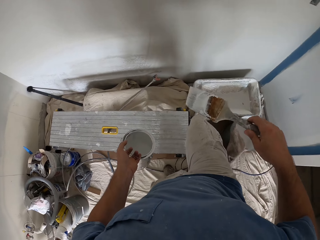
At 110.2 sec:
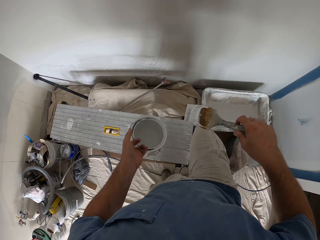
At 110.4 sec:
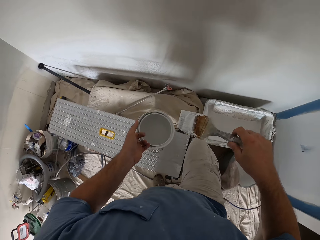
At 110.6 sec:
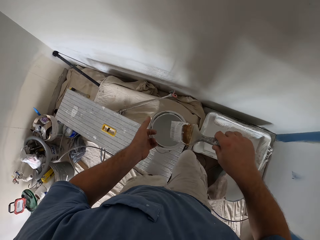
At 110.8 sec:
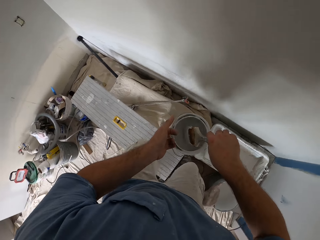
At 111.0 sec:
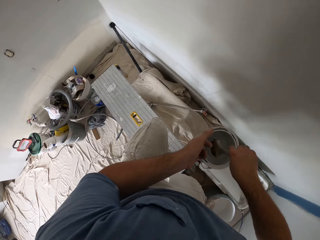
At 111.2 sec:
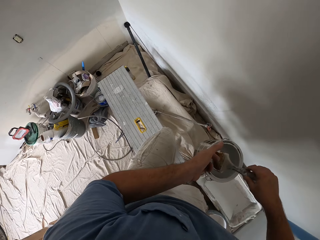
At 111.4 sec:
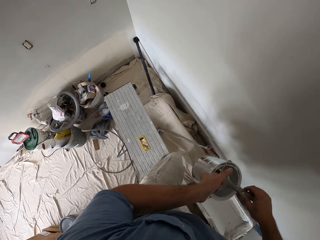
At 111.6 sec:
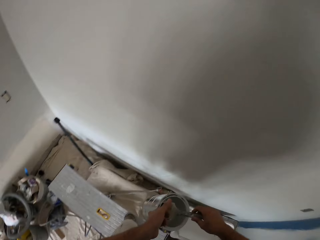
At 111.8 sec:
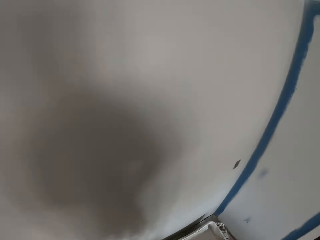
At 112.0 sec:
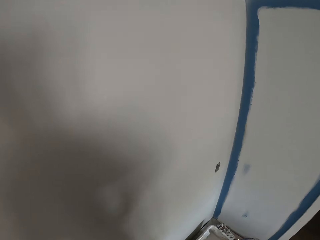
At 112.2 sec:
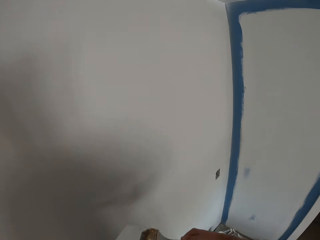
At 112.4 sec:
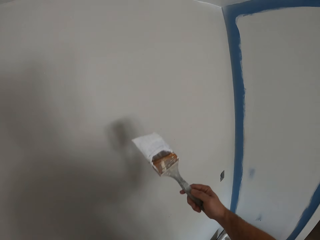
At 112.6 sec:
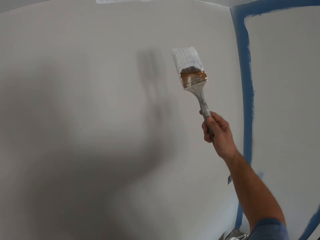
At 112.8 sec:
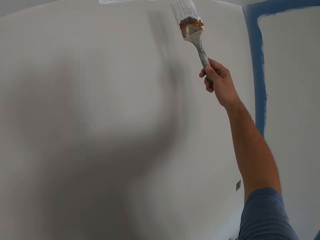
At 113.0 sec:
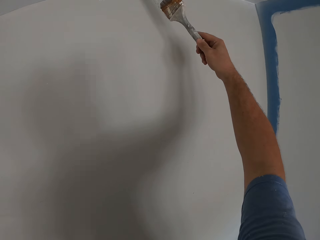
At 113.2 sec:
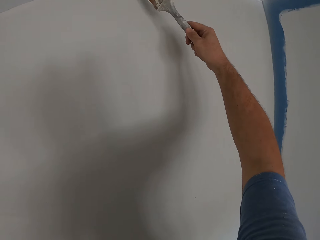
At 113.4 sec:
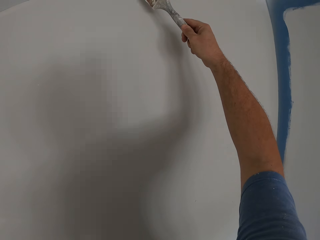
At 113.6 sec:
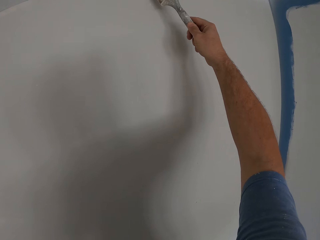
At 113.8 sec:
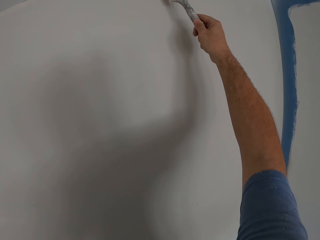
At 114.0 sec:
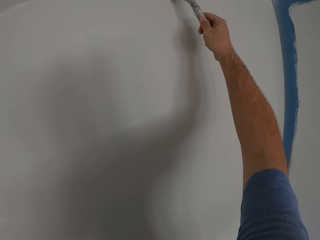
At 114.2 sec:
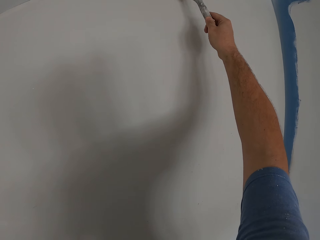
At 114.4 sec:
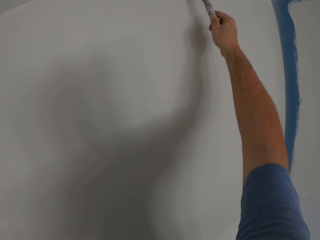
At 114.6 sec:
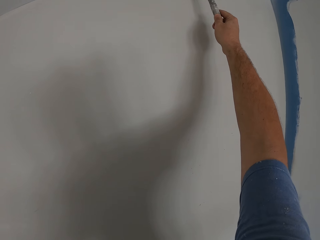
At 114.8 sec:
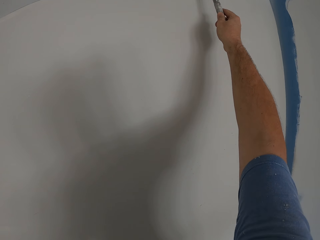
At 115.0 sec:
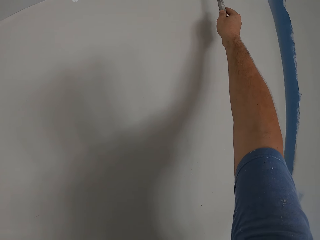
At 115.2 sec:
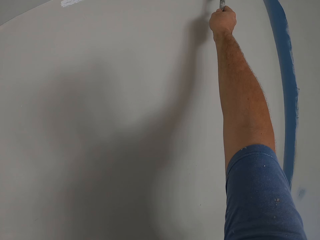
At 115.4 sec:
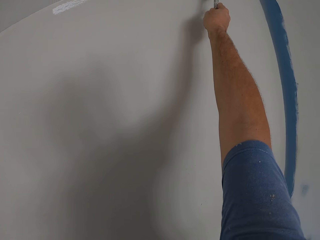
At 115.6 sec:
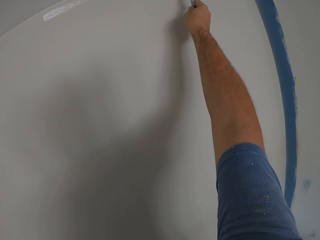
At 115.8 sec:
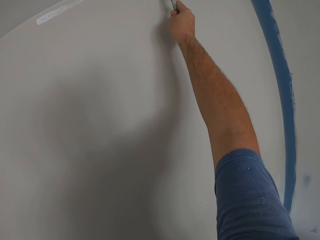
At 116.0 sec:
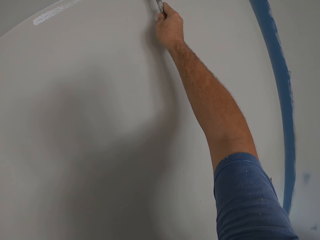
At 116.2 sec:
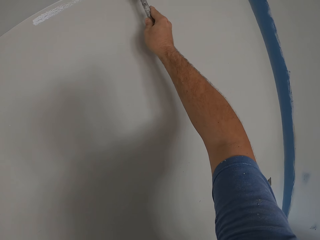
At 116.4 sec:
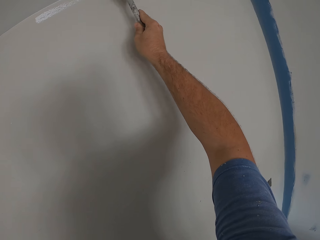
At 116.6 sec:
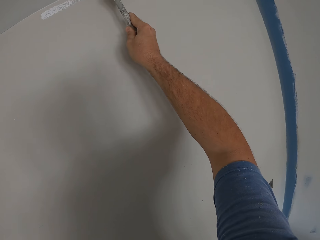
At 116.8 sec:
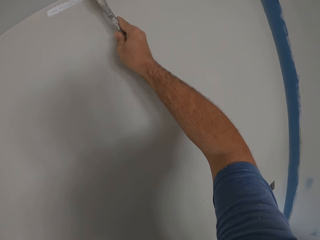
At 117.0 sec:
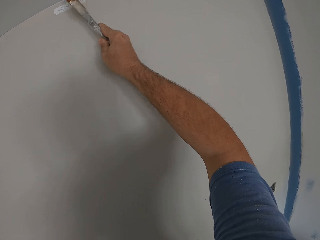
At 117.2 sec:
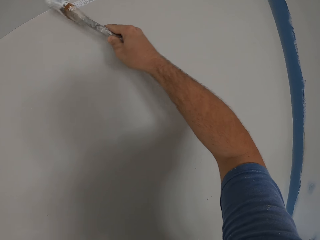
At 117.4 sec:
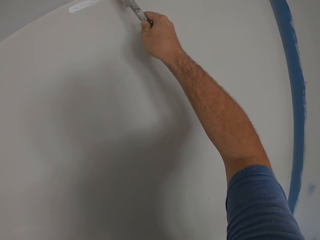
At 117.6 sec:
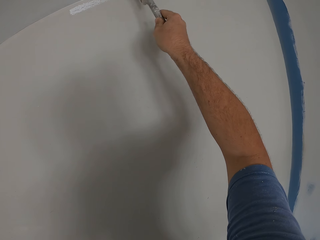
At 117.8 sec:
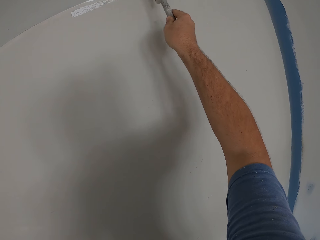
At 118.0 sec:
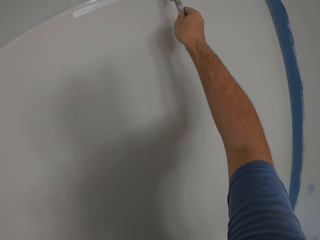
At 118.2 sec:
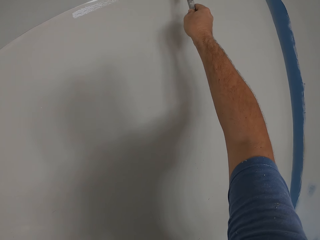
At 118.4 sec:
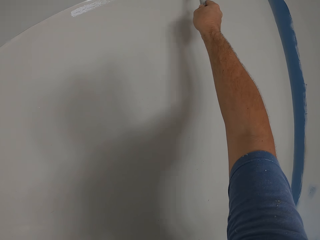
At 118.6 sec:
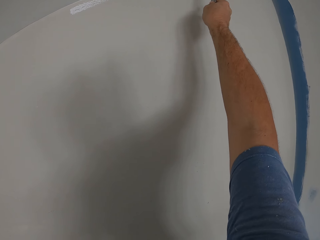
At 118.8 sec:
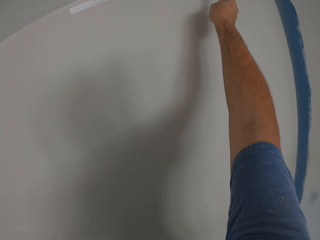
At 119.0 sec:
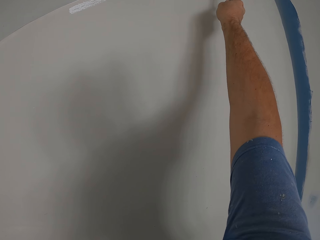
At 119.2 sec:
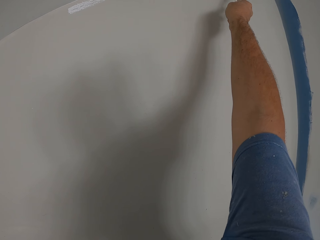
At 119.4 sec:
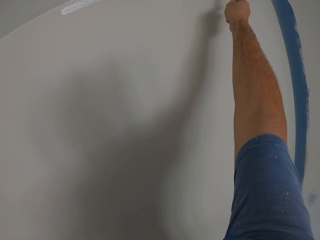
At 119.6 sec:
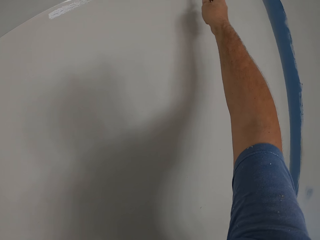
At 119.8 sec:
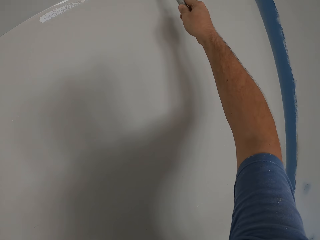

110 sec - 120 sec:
The camera wearer climbs the metal bench. They dip the paint brush in the bucket of paint. They continue painting the ceiling or the wall.

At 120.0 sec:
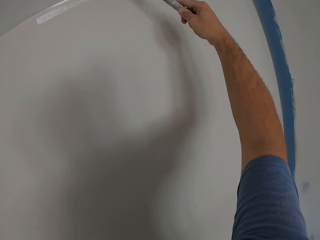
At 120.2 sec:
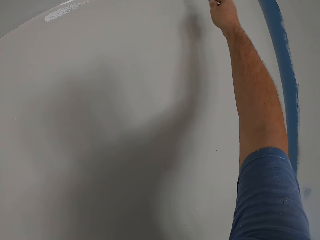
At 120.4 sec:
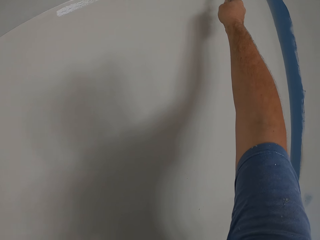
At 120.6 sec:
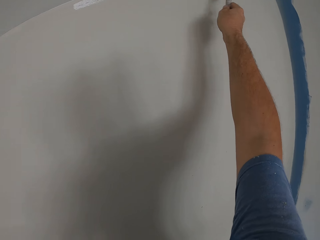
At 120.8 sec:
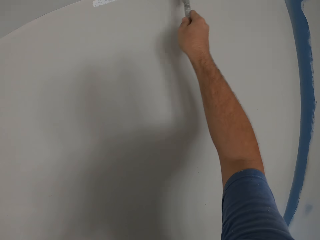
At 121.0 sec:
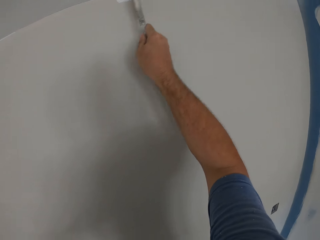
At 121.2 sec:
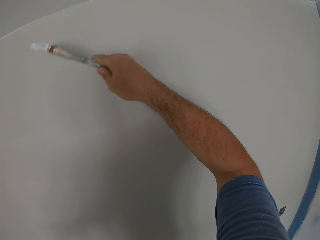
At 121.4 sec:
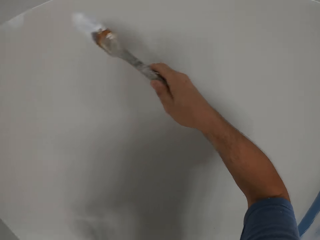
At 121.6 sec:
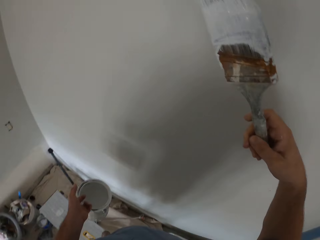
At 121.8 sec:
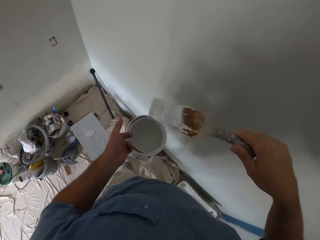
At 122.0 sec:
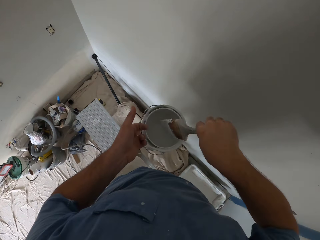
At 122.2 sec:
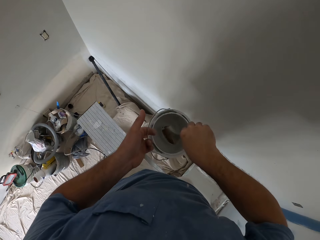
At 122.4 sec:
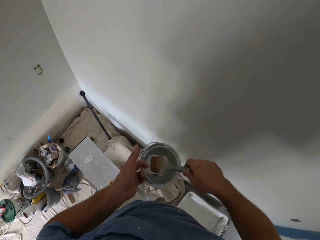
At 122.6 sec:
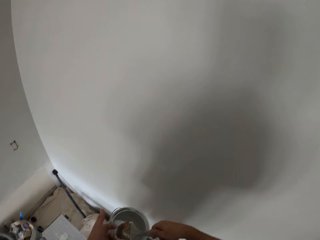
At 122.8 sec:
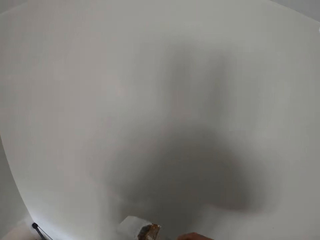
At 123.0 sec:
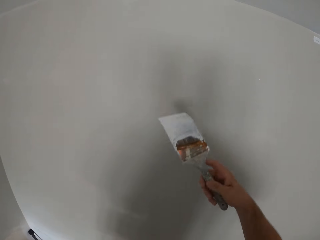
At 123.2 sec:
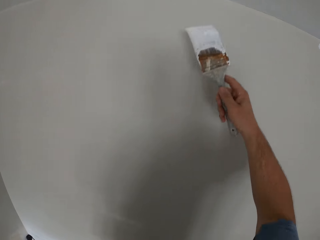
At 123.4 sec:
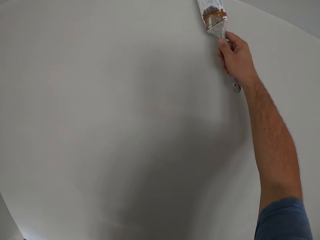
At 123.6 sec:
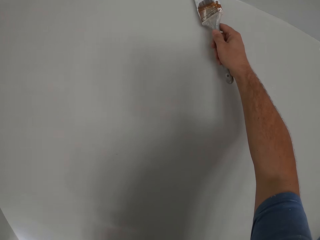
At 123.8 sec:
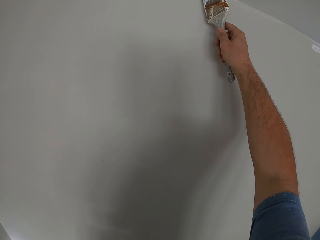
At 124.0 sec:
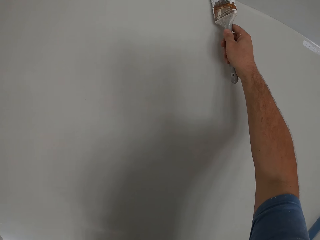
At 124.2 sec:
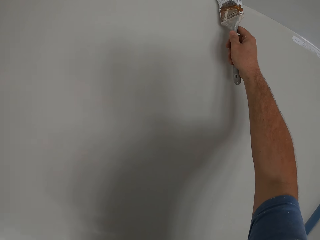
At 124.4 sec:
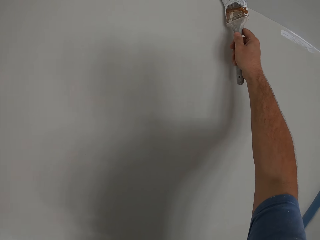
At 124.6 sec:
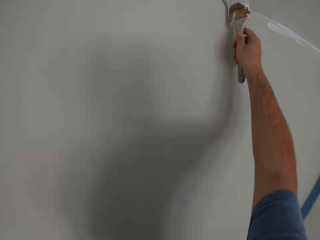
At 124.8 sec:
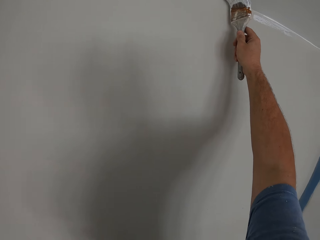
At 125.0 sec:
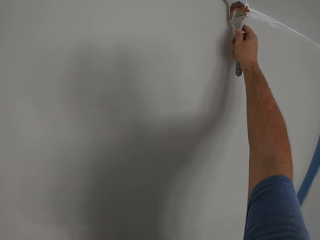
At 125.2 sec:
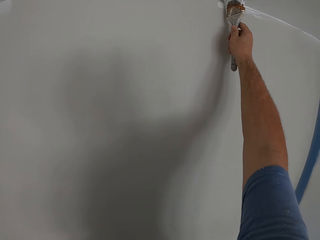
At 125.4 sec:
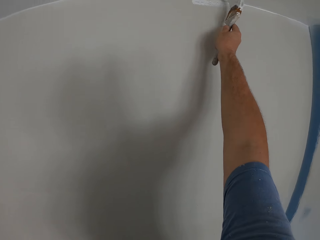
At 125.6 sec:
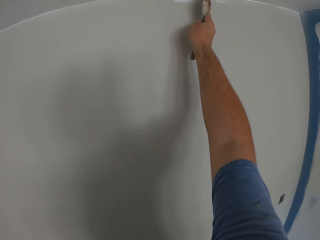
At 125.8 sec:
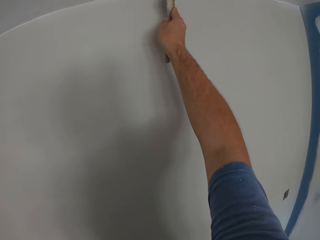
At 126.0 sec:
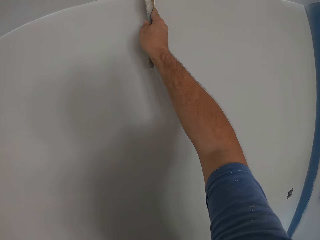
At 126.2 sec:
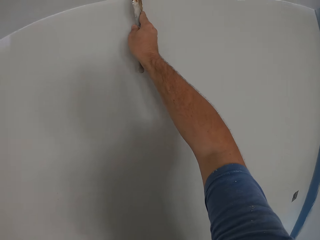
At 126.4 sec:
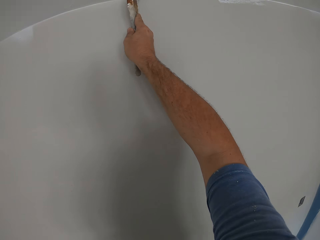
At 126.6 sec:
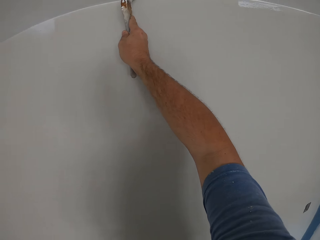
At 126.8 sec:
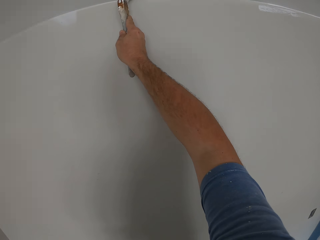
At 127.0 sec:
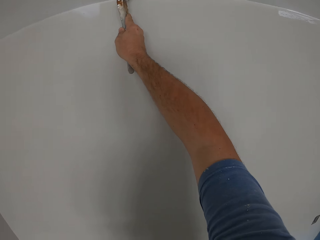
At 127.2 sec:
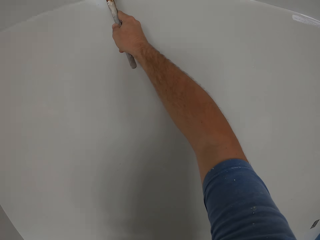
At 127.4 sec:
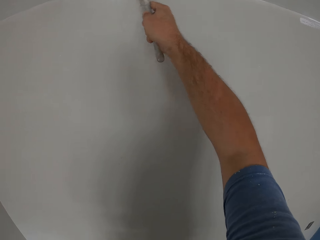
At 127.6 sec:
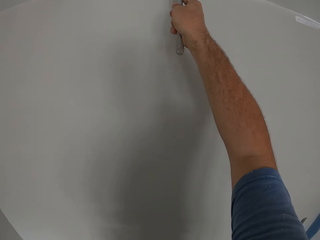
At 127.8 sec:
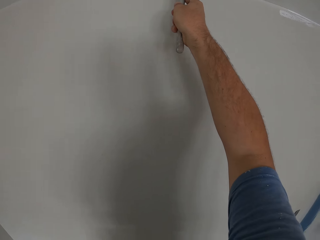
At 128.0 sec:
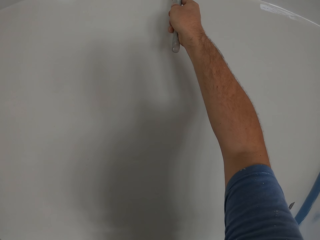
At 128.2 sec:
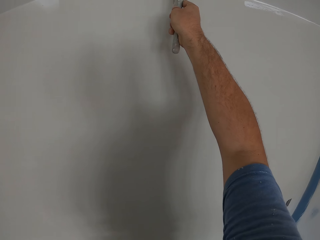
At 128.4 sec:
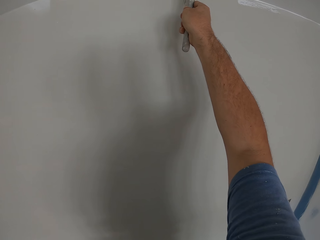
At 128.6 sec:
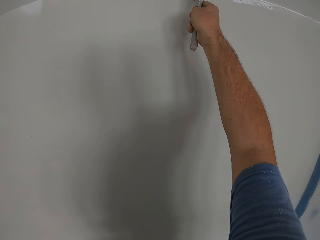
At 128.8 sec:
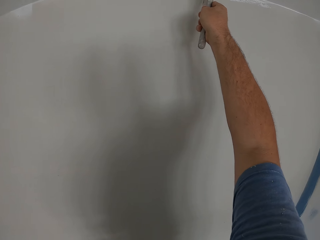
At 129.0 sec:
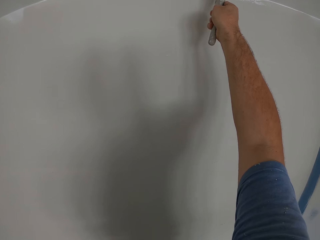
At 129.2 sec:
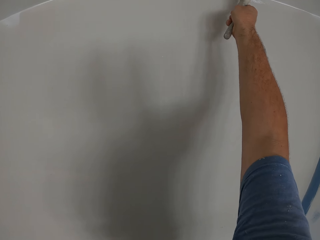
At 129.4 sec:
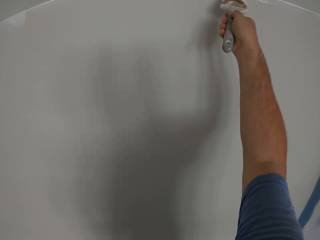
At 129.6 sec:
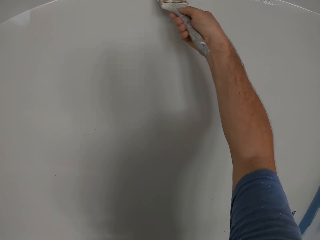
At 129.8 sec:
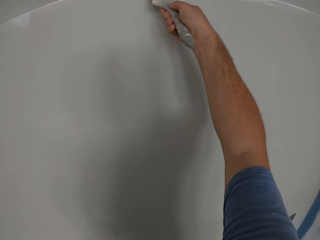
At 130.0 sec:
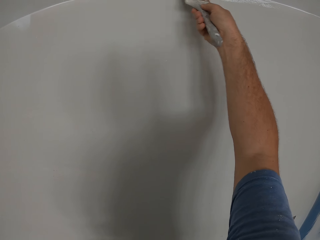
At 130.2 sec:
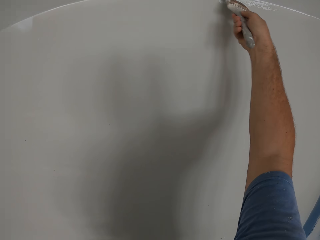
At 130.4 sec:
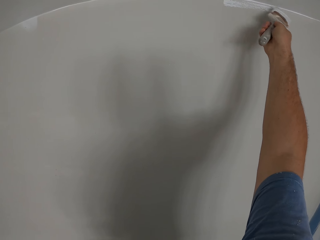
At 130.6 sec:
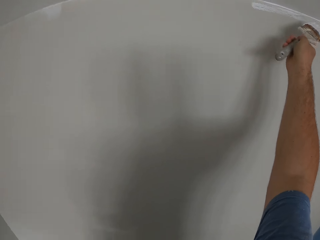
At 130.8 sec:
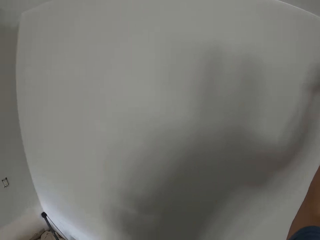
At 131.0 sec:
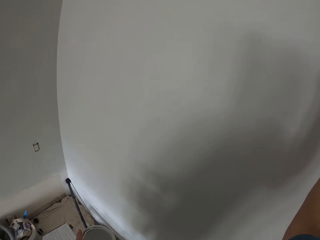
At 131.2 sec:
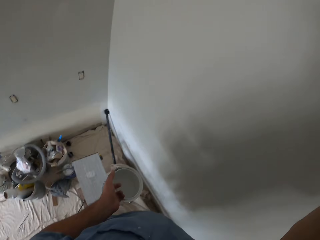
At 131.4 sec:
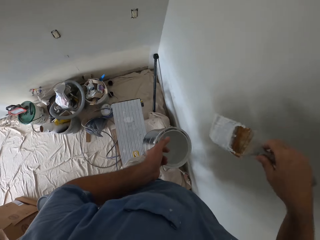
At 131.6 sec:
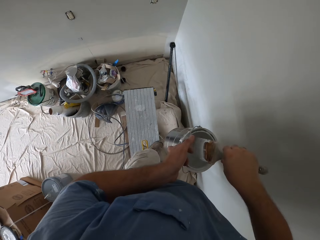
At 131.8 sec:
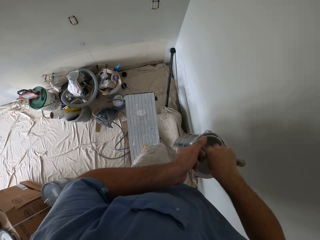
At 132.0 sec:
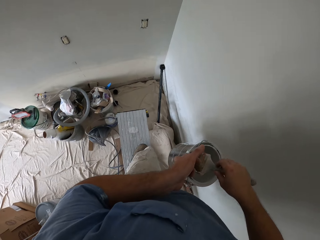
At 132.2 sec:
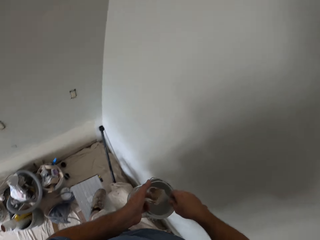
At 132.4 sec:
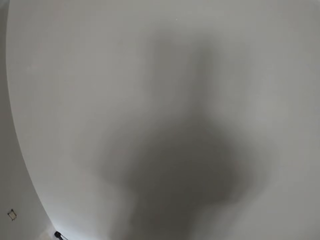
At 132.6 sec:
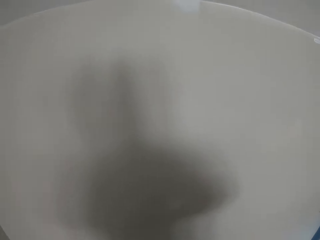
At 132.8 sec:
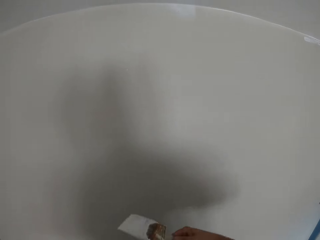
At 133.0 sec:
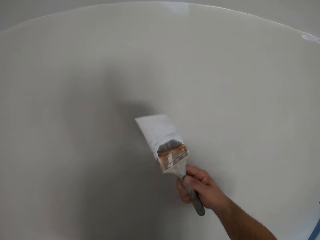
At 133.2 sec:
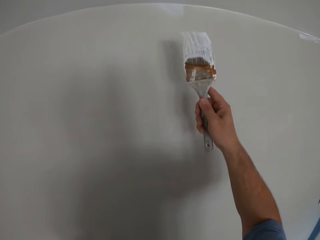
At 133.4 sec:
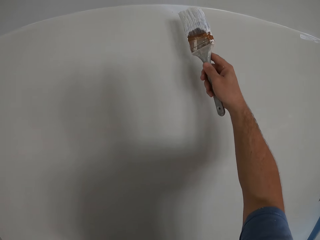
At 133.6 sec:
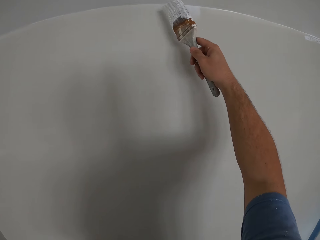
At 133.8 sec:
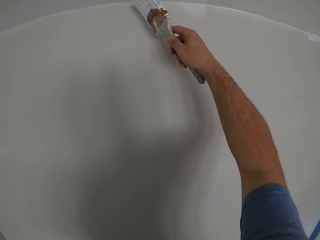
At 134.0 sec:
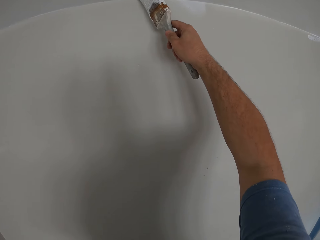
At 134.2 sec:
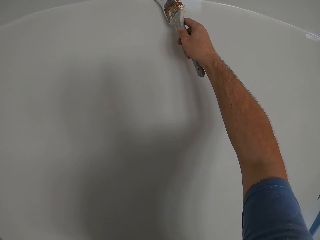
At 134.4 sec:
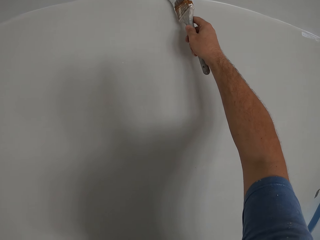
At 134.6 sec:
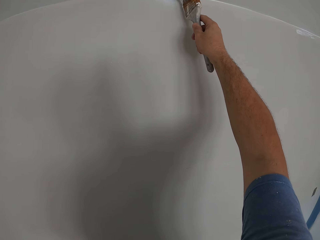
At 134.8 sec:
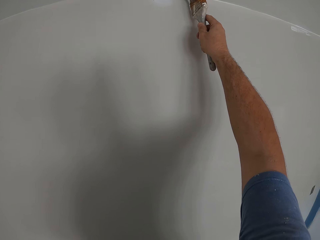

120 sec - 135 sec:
The camera wearer dips the paint brush in the bucket of paint. They continue painting the ceiling or the wall. They dip the paint brush in the bucket of paint. They continue painting the ceiling or the wall.
